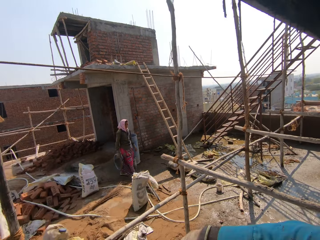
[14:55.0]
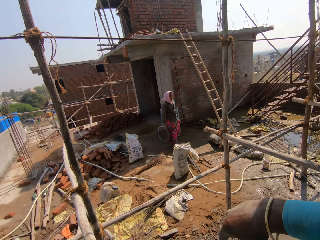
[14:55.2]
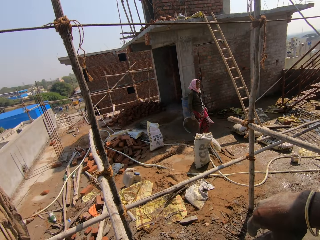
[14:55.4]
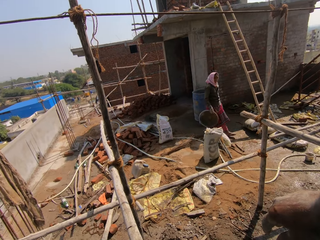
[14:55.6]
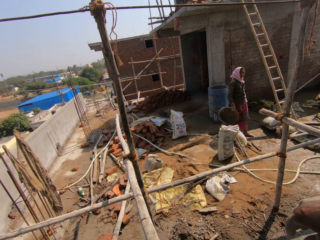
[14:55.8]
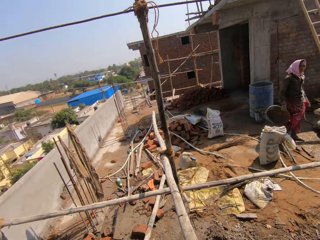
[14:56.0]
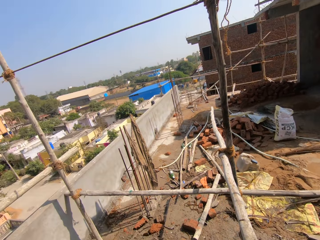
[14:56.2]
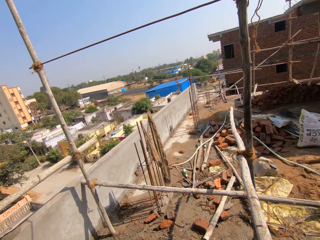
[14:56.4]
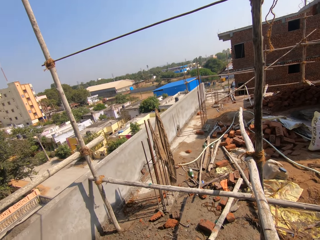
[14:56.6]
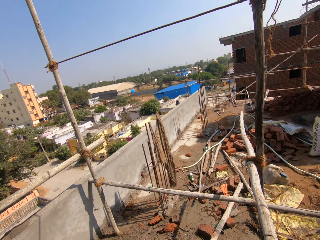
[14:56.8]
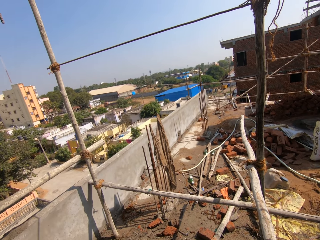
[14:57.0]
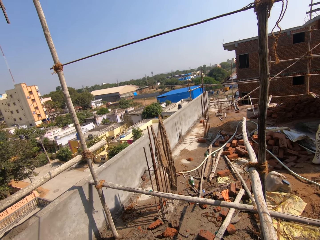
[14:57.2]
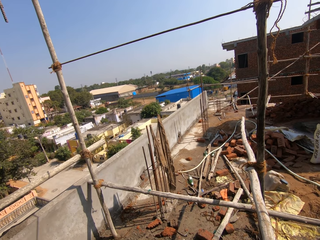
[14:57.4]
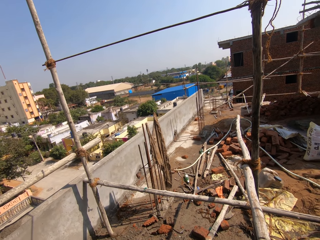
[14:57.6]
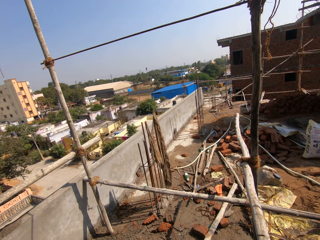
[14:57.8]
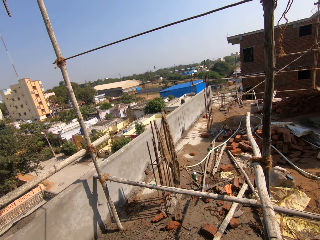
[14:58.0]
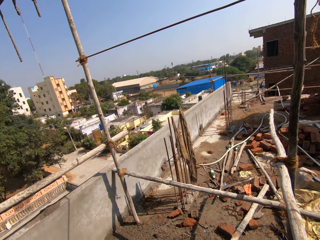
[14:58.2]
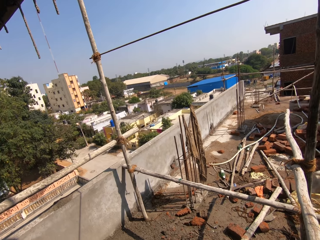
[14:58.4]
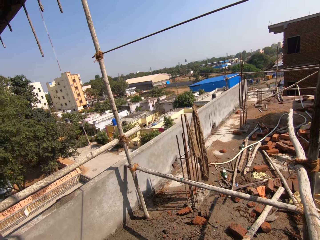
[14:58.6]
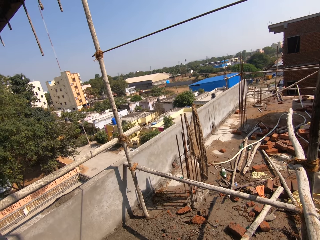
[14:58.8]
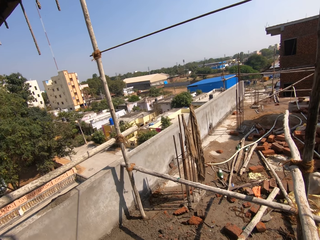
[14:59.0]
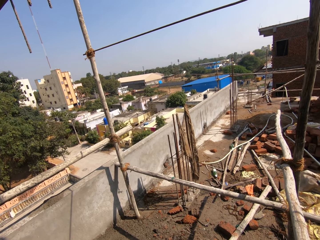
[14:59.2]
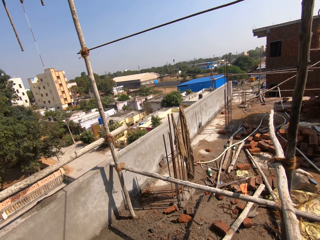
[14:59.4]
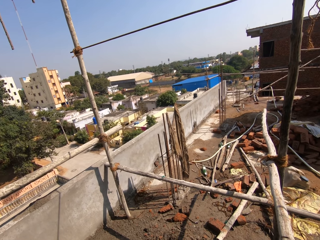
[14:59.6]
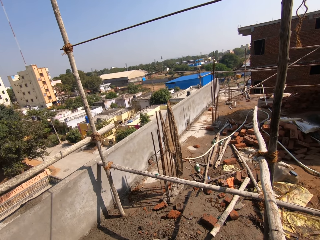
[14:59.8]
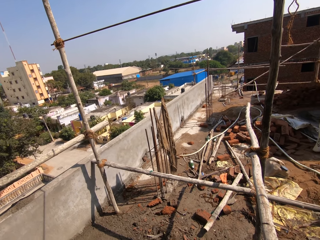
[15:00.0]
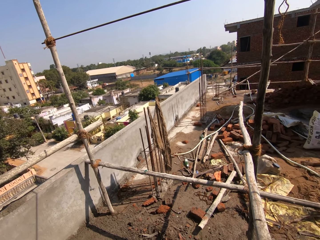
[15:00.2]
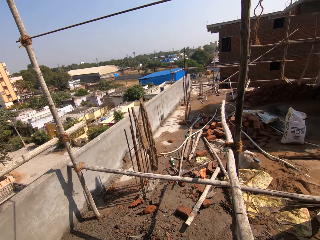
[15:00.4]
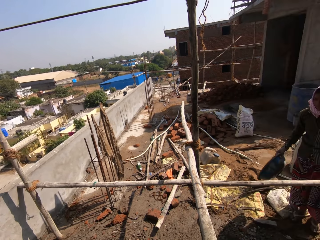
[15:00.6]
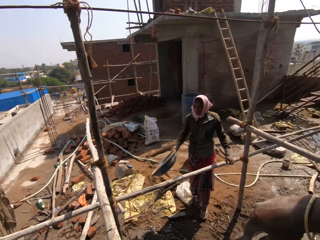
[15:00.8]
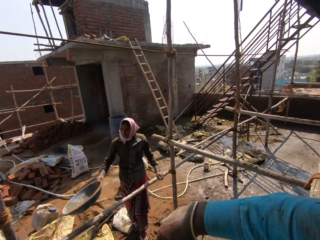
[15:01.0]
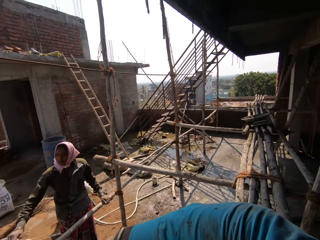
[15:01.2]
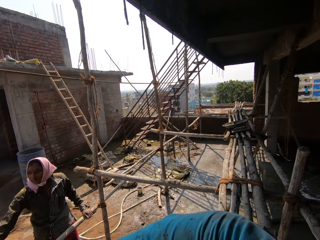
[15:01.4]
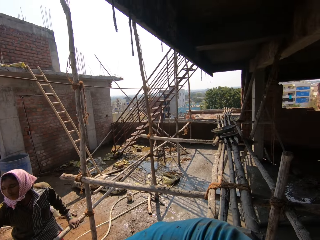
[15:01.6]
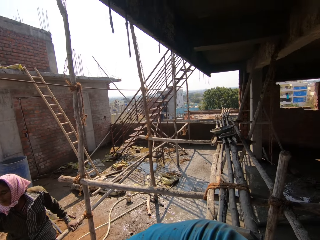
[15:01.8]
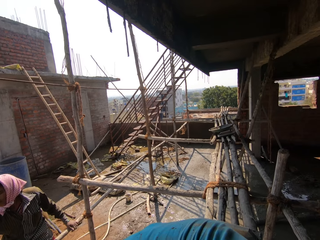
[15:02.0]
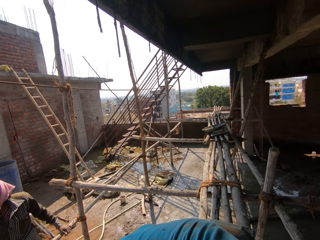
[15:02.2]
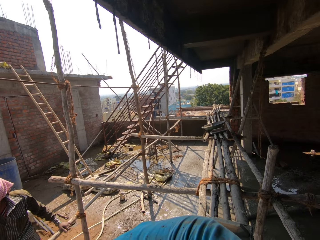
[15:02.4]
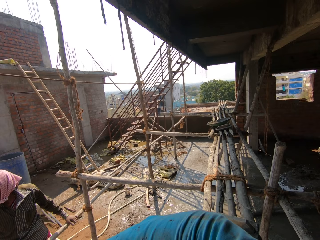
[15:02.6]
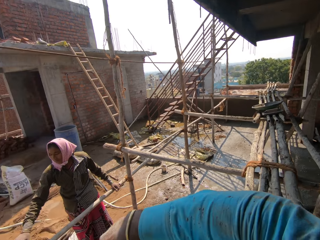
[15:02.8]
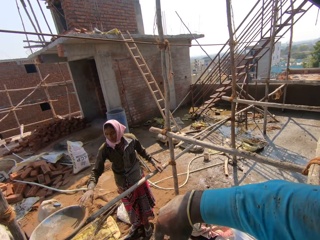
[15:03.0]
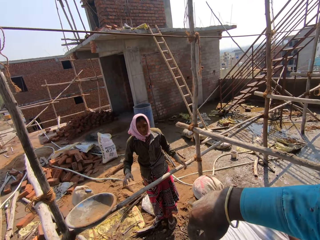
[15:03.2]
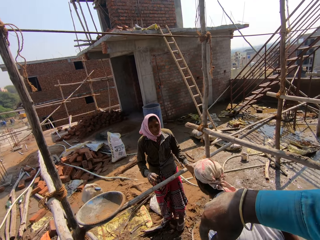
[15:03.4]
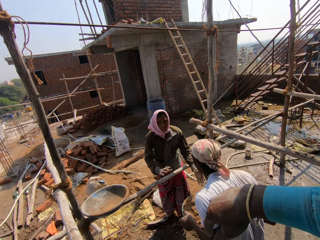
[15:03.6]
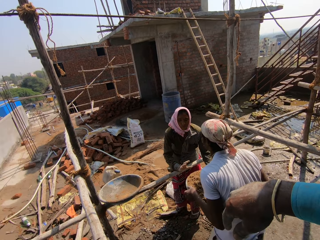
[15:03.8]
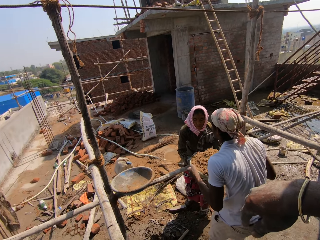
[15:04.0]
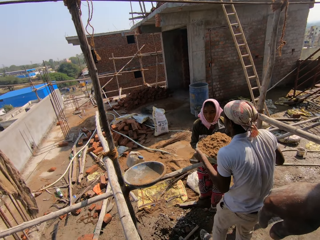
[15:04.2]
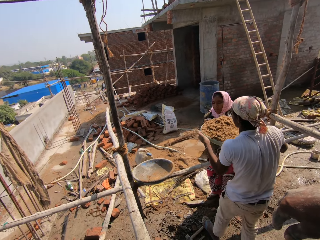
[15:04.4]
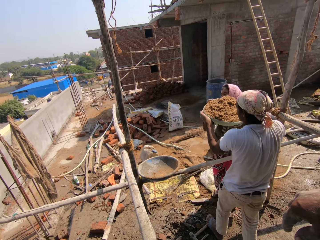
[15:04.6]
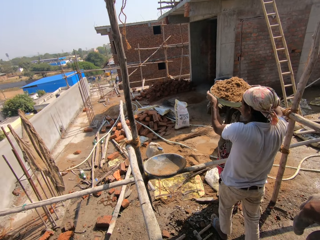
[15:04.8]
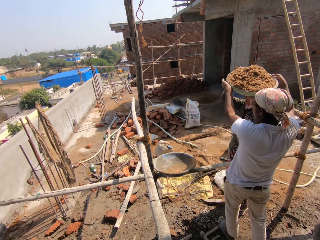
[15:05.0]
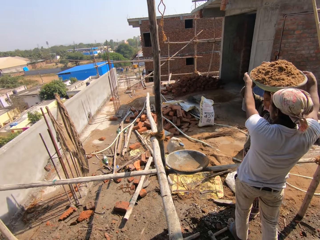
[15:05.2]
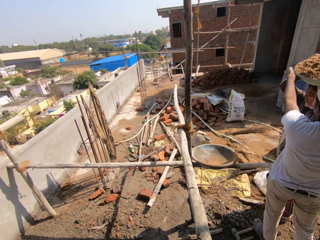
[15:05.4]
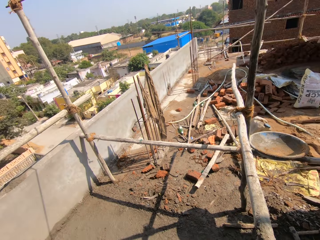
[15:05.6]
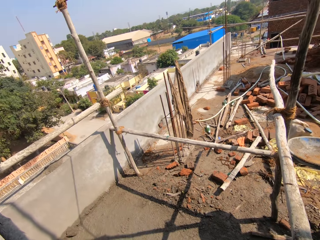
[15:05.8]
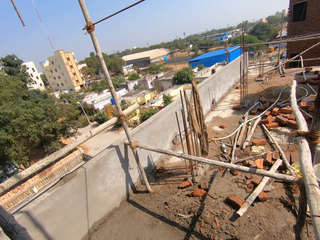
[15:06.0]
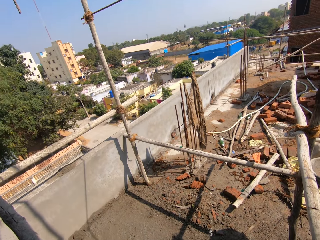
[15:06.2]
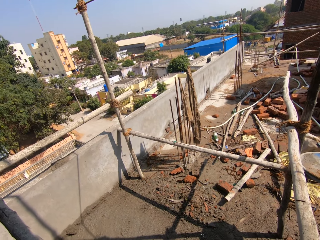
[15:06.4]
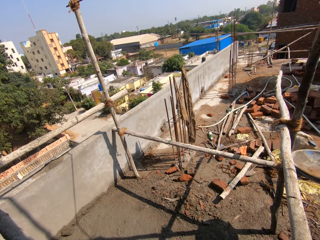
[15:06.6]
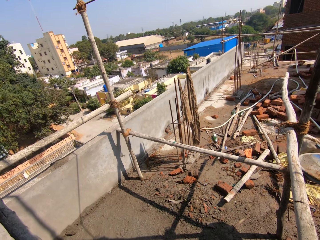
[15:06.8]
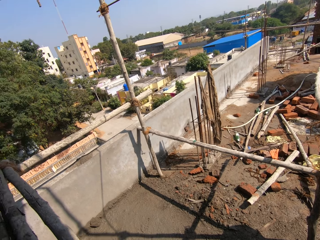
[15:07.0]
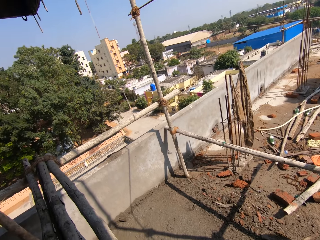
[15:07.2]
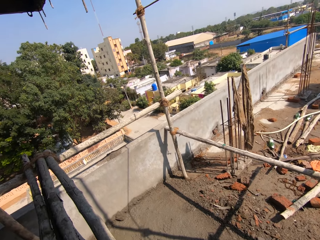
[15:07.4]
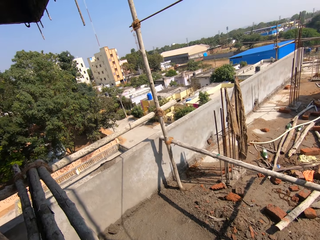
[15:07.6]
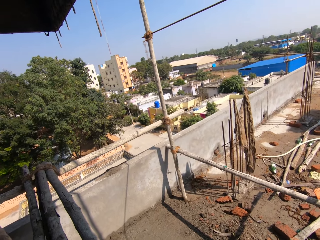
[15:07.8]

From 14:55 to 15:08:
The camera wearer looks around the construction area. A man gives a woman the sand. The camera wearer looks around the construction area.

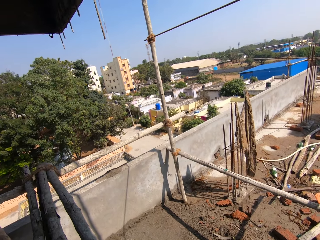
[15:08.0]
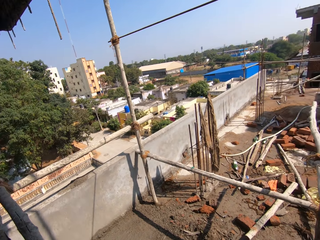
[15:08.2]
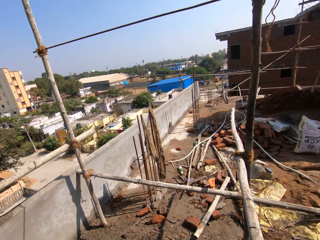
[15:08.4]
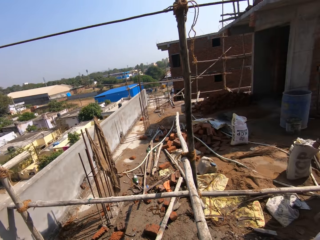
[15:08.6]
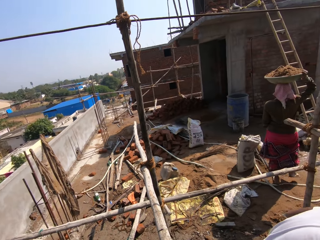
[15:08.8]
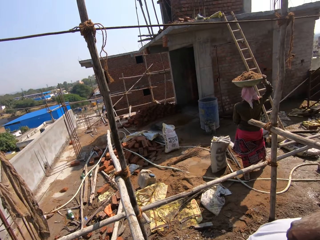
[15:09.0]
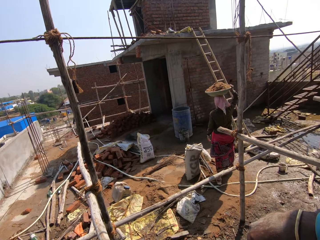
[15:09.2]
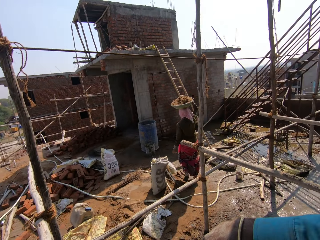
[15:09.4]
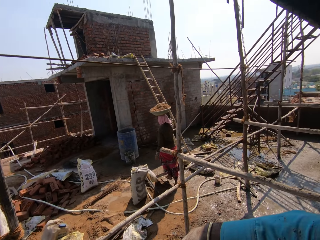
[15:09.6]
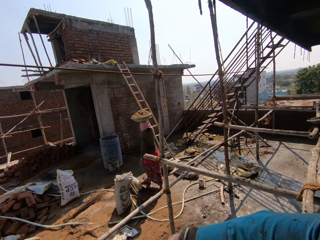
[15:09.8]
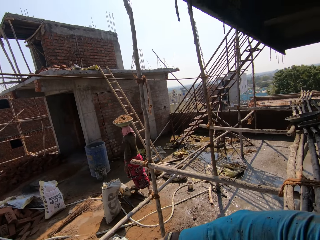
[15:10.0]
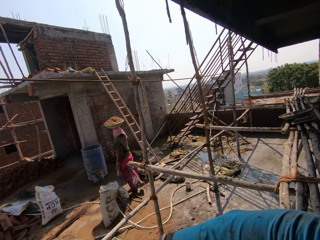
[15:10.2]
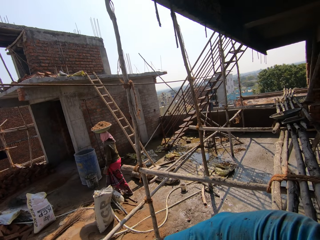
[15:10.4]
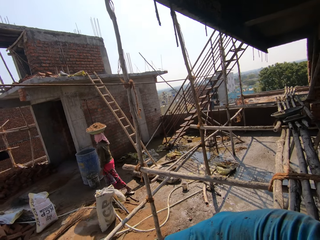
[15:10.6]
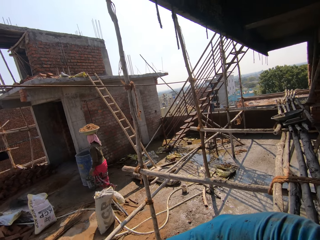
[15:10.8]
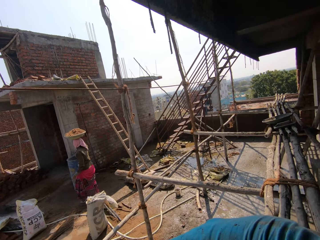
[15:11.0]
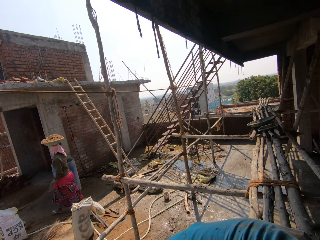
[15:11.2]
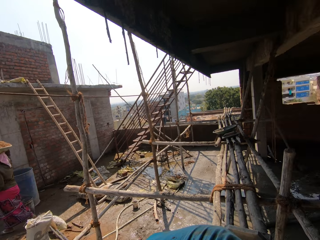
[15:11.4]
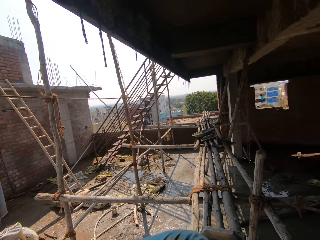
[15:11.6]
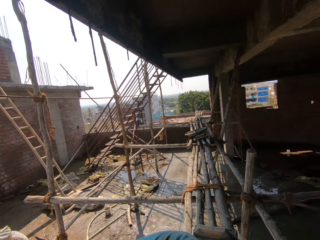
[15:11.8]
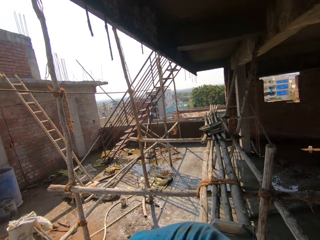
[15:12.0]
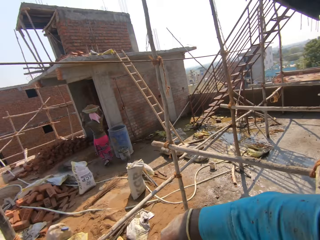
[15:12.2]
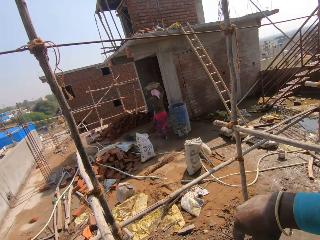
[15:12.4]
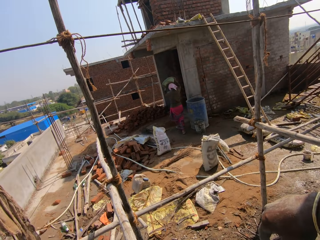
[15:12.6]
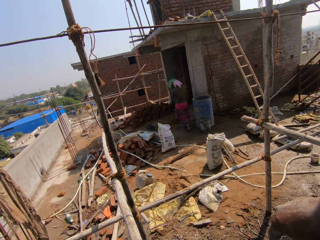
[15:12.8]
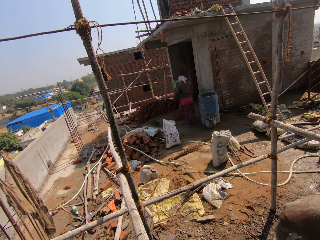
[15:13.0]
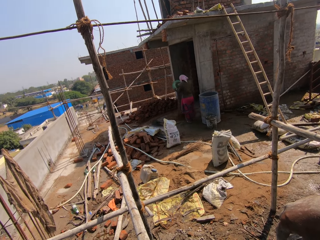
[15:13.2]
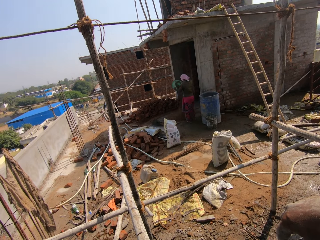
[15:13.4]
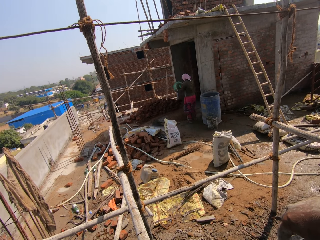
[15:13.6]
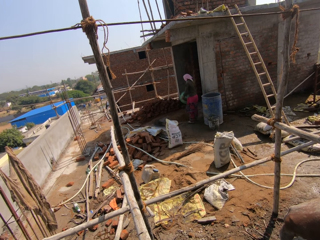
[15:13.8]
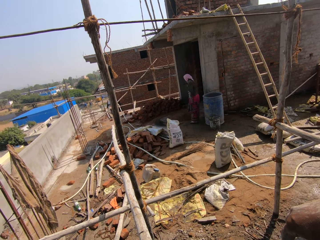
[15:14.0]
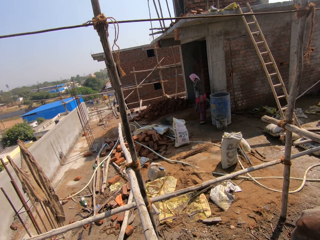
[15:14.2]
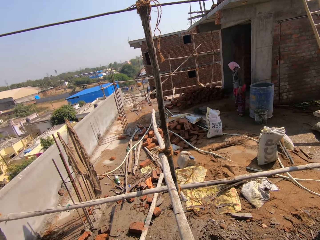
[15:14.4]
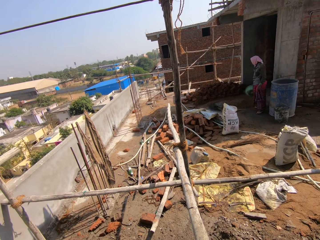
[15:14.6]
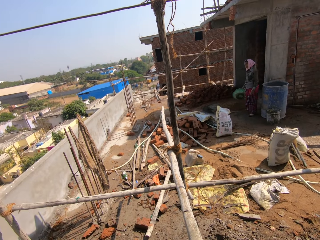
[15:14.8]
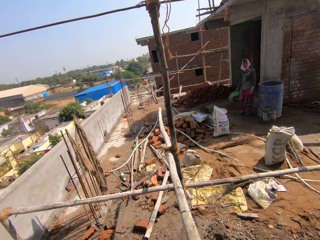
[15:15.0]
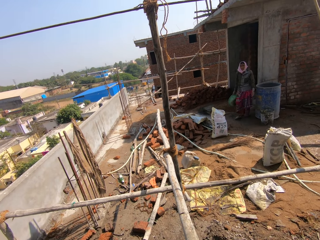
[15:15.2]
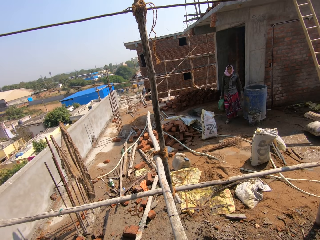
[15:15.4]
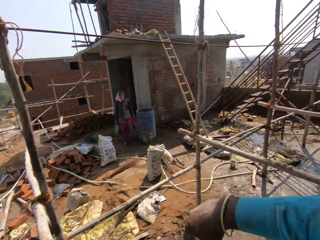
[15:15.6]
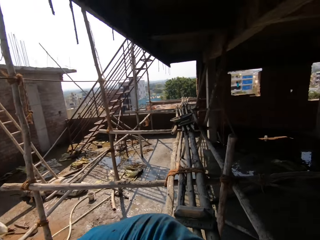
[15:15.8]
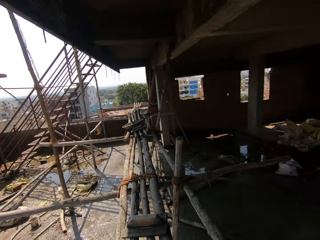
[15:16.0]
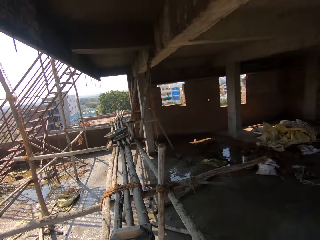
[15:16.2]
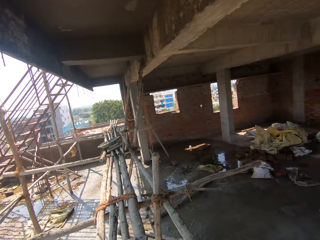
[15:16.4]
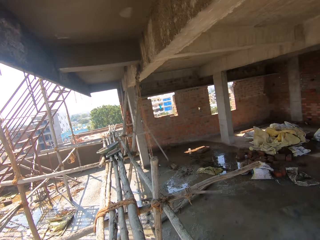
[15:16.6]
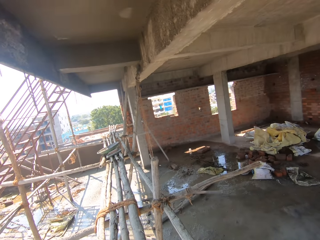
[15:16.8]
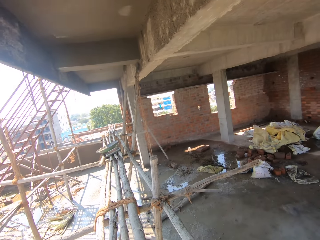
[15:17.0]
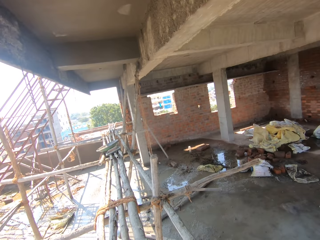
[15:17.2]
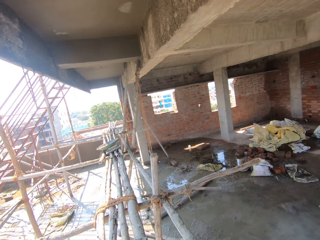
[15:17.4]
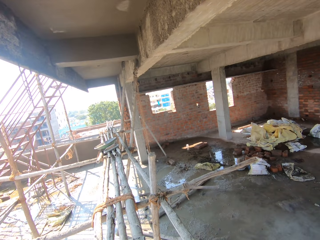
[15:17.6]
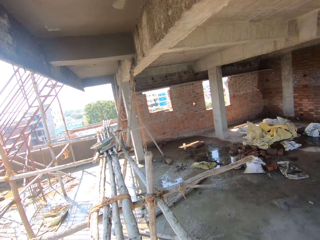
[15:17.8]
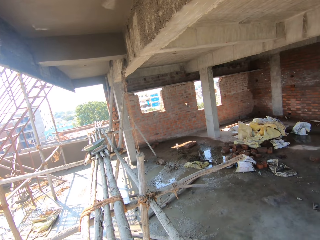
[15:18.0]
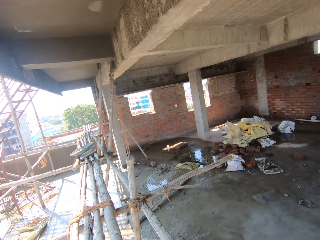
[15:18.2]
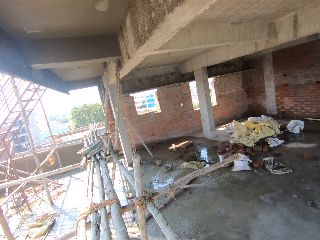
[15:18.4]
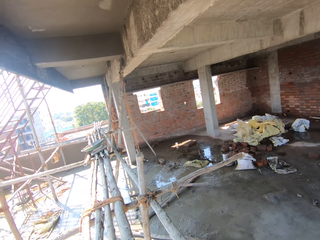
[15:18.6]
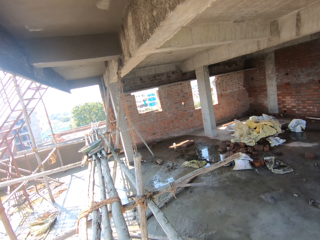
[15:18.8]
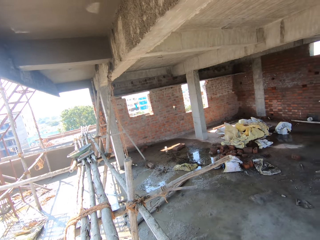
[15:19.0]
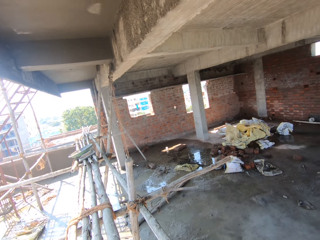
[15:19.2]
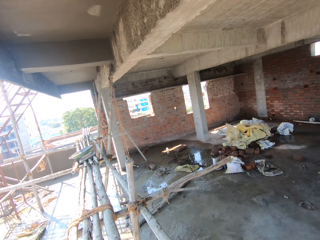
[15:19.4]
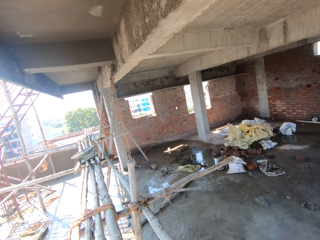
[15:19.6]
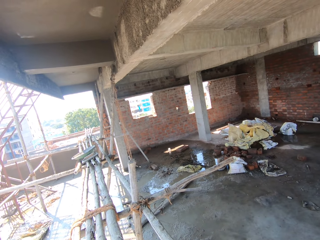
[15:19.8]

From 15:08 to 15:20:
A woman walks around the construction area. The camera wearer looks around the construction area. They look at the woman. The woman pours the sand on the floor. The camera wearer looks around the construction area.
